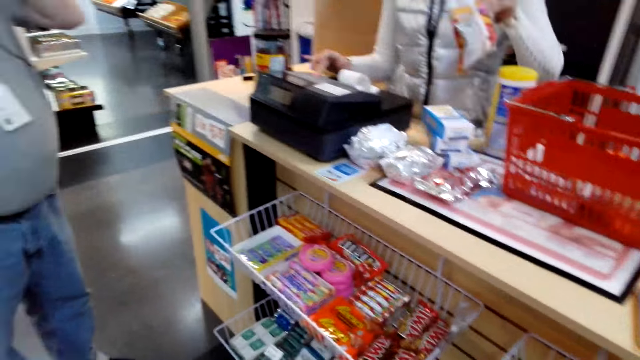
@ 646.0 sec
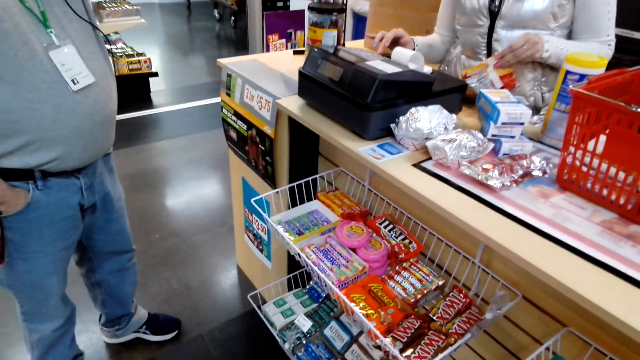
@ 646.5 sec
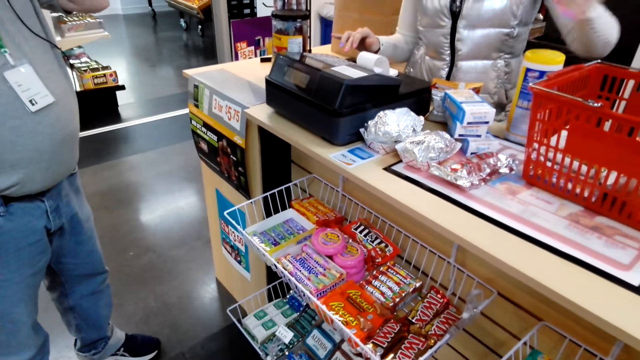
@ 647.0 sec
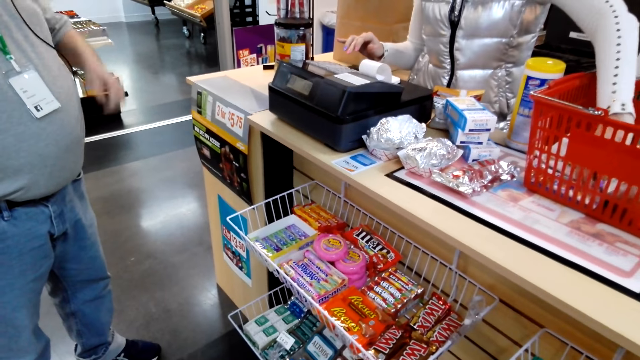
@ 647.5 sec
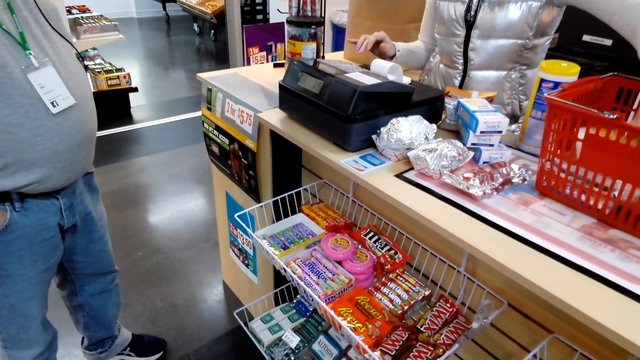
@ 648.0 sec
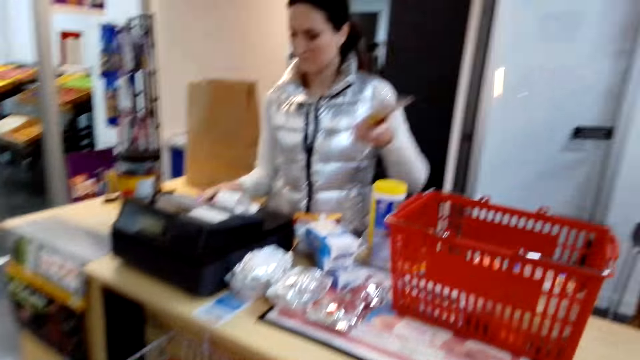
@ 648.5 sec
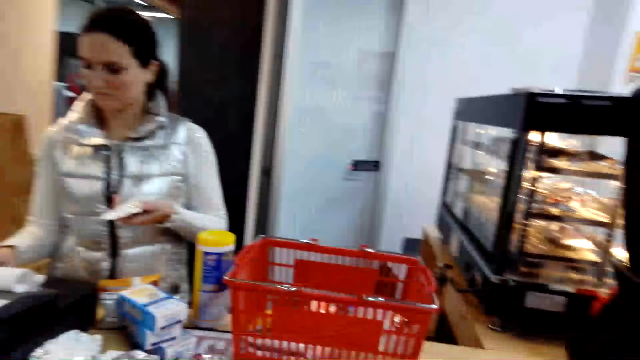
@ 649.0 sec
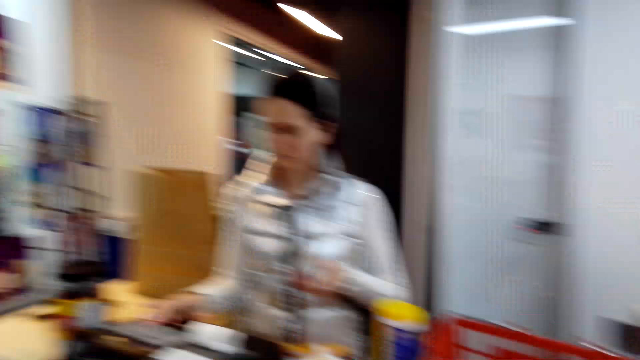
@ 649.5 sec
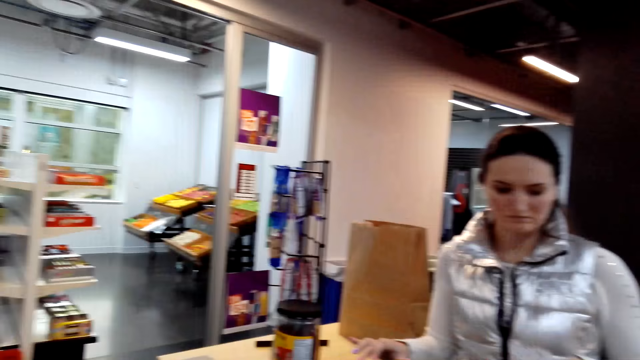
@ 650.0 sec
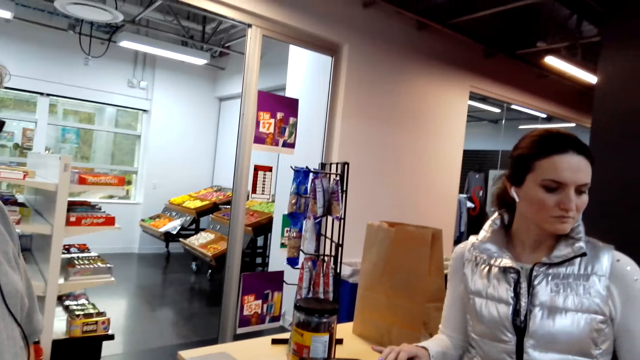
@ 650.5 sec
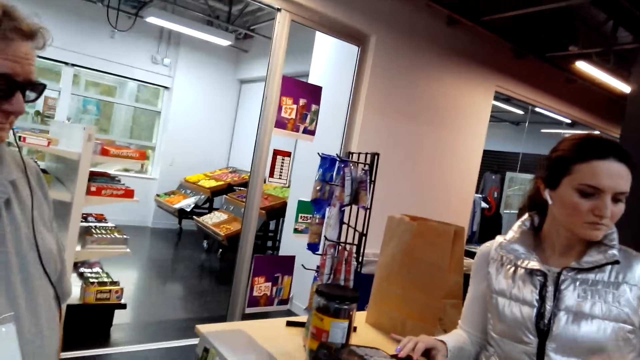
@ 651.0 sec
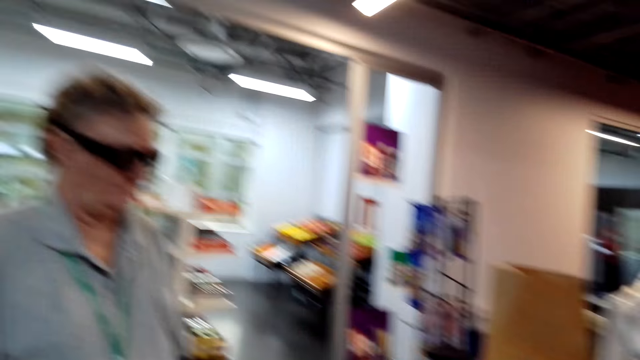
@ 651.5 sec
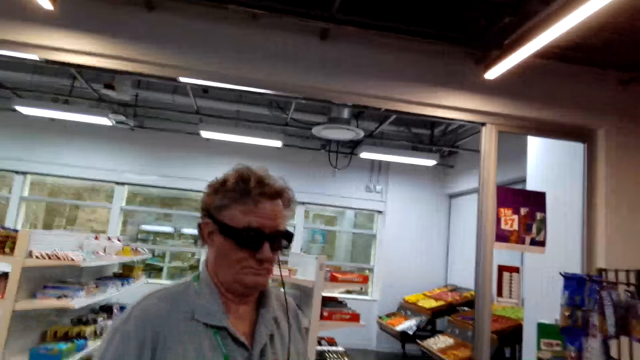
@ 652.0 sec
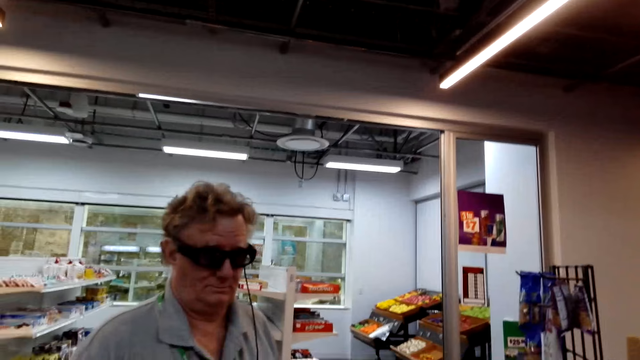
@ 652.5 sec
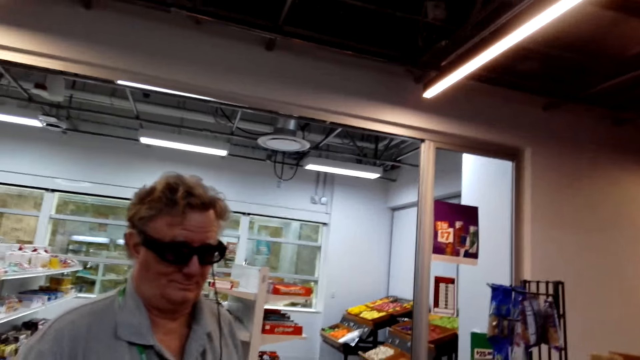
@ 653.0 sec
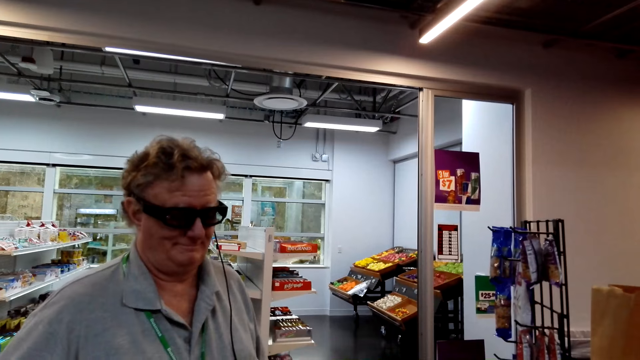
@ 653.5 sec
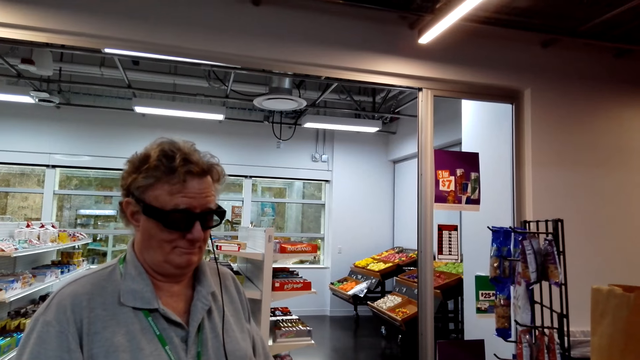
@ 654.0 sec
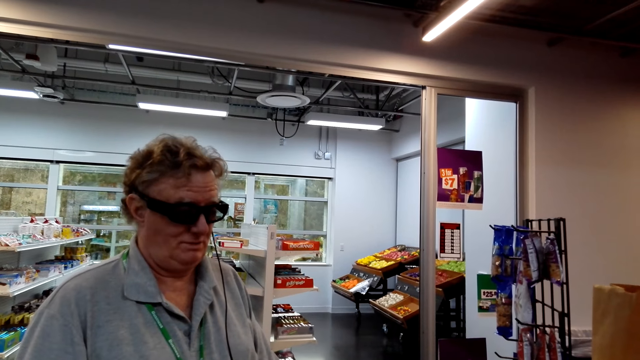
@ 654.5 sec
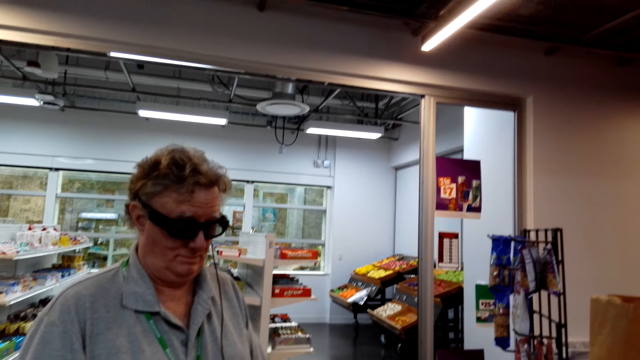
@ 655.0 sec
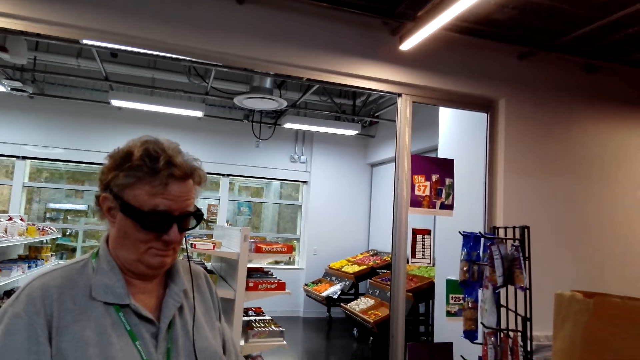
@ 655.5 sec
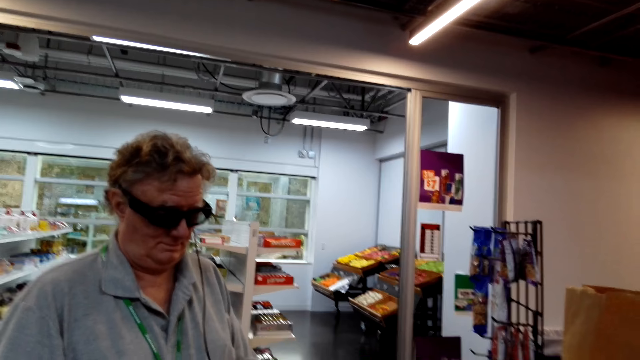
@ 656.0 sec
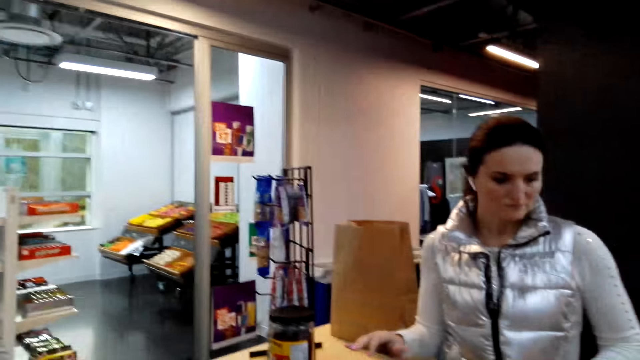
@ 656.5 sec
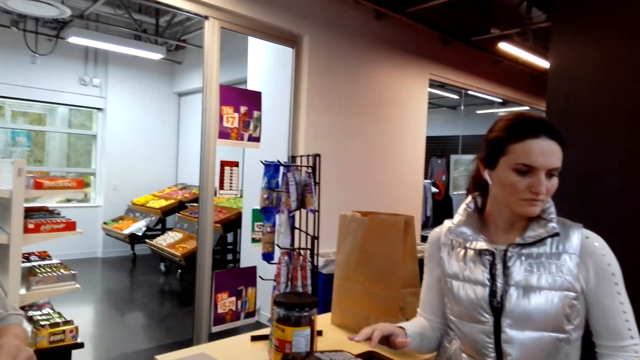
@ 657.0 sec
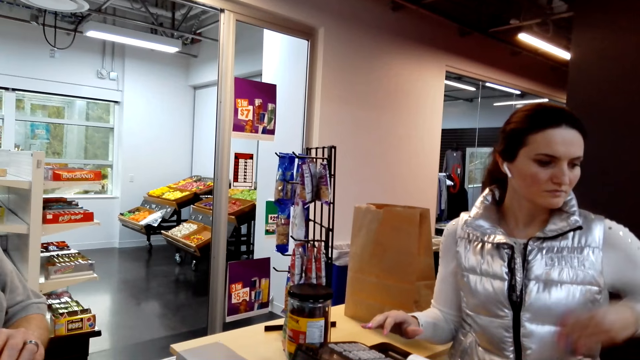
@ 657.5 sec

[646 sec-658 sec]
The woman keys in items in the cash register. The woman picks up the good. The woman keys in items in the cash register again. The woman picks up the good. The camera wearer speaks to a person. The man stands at the counter.

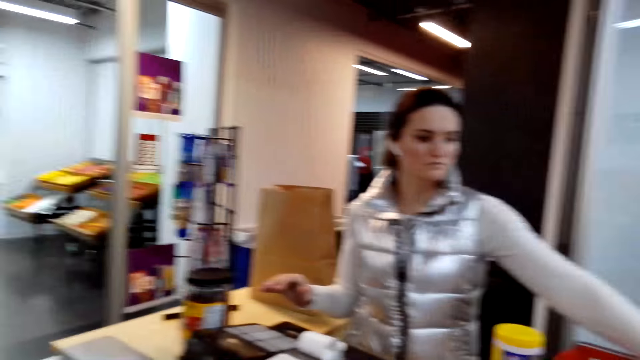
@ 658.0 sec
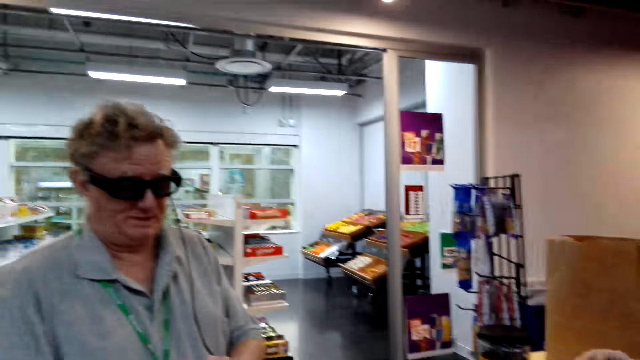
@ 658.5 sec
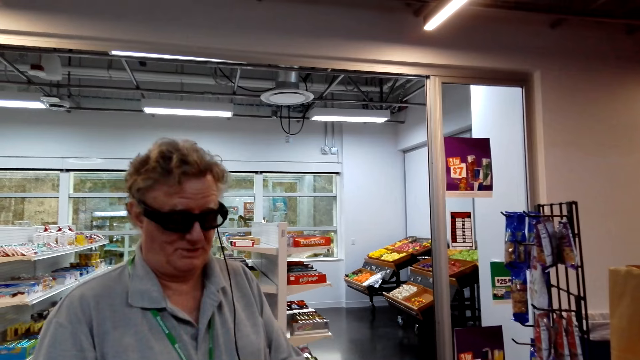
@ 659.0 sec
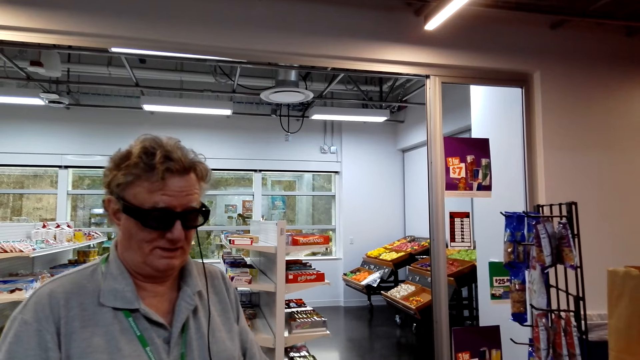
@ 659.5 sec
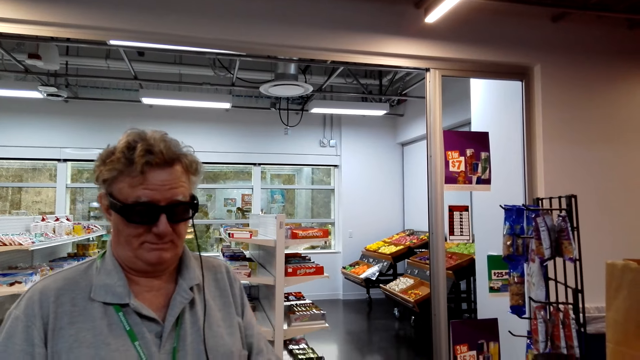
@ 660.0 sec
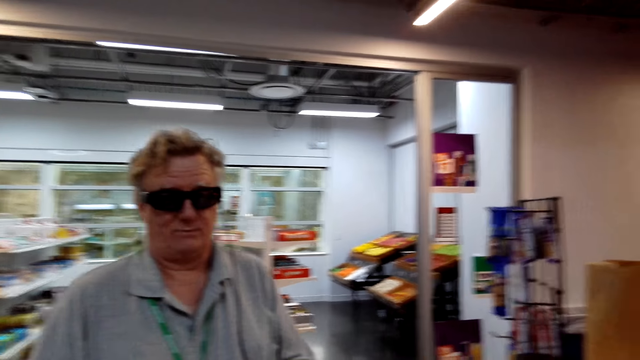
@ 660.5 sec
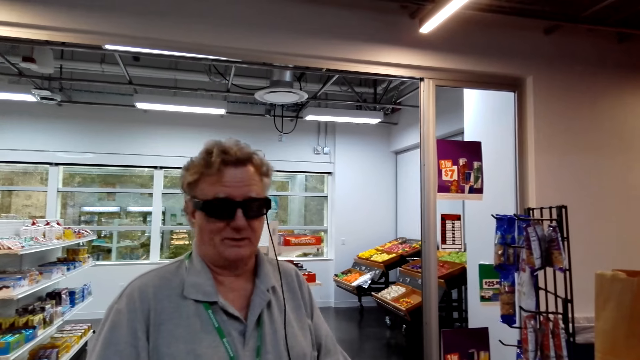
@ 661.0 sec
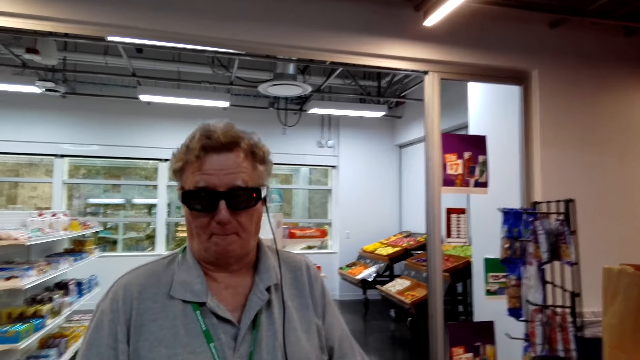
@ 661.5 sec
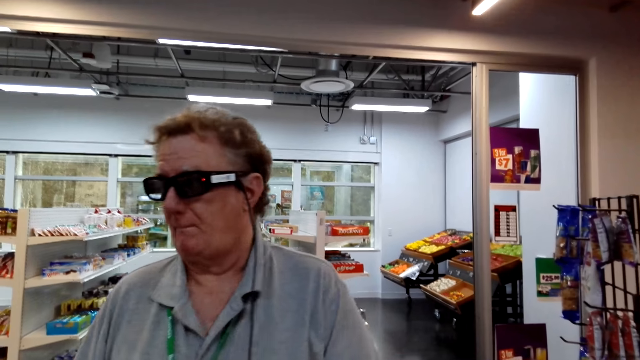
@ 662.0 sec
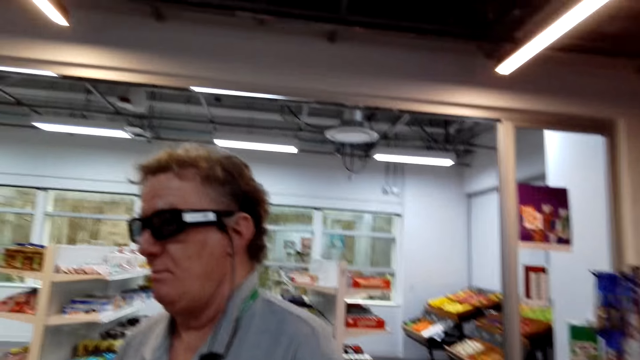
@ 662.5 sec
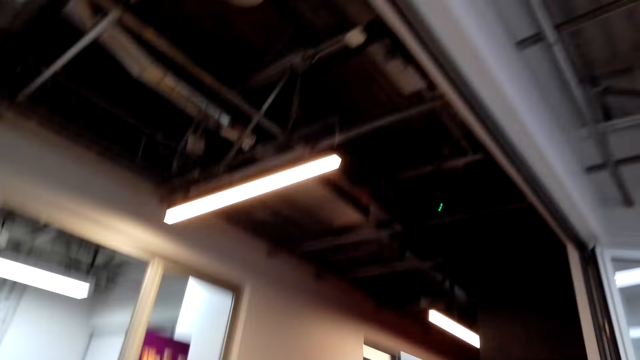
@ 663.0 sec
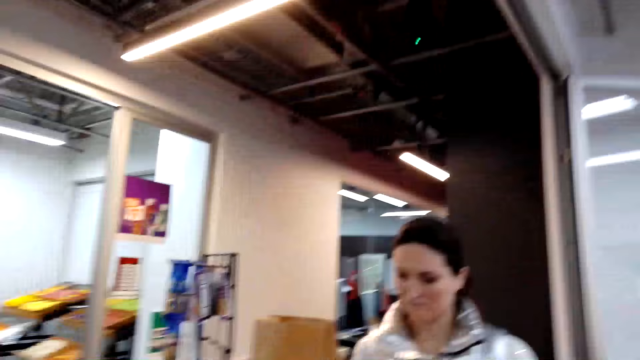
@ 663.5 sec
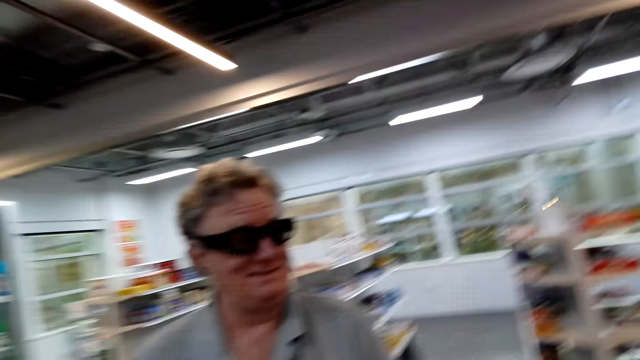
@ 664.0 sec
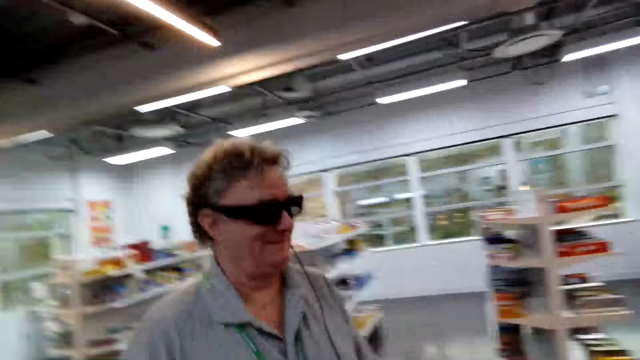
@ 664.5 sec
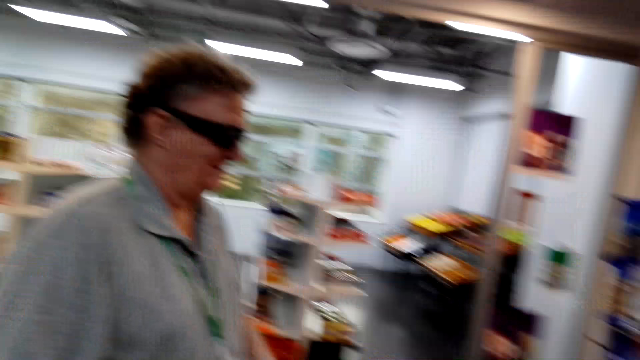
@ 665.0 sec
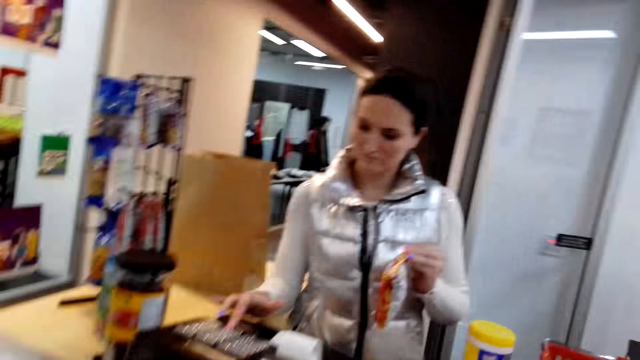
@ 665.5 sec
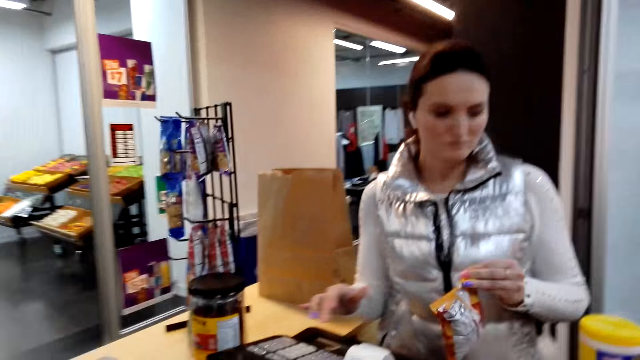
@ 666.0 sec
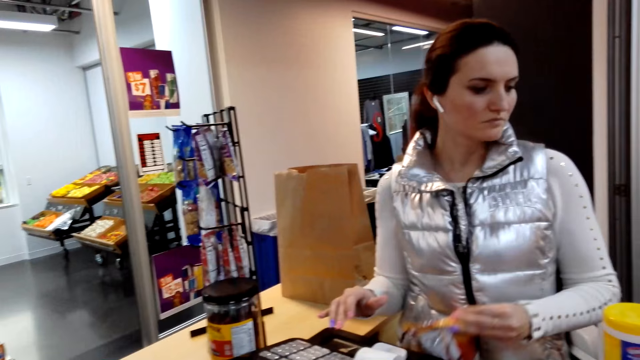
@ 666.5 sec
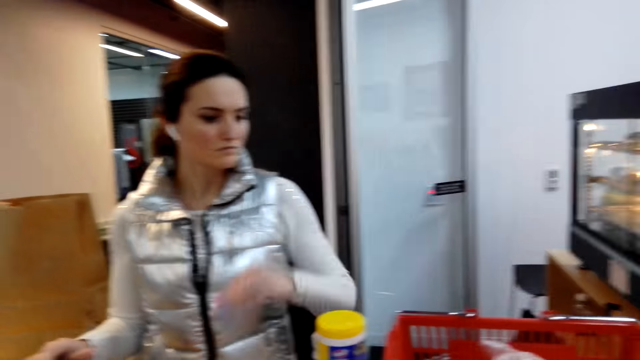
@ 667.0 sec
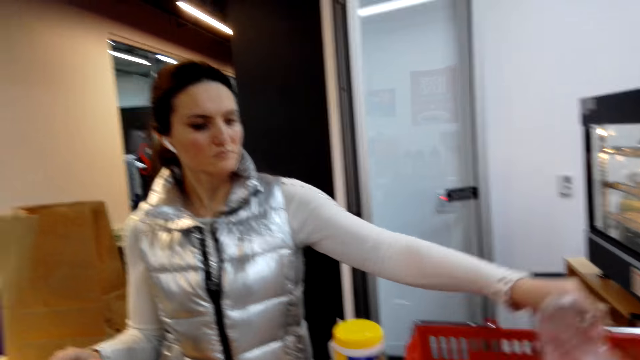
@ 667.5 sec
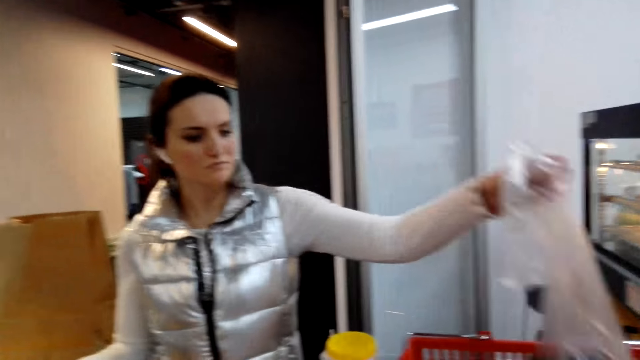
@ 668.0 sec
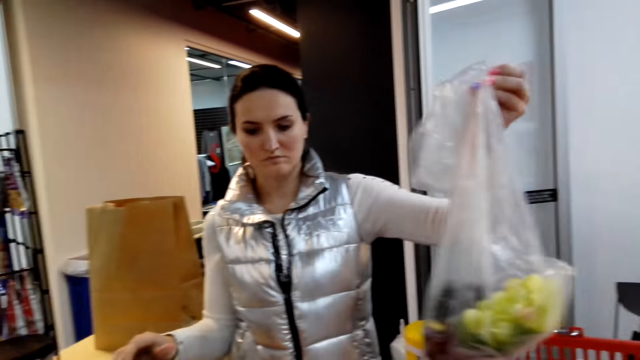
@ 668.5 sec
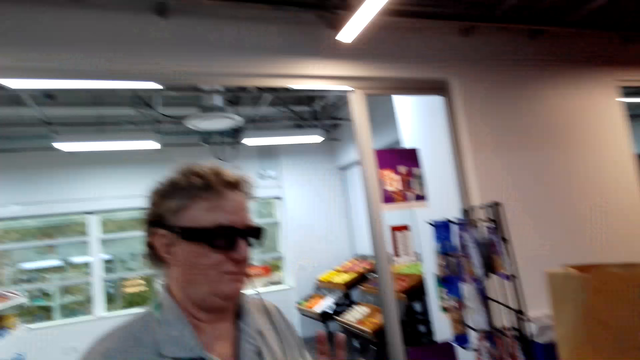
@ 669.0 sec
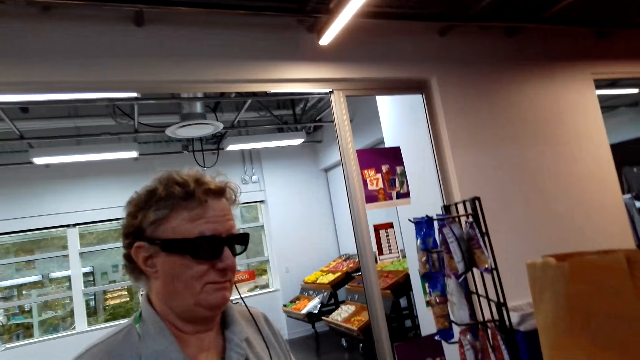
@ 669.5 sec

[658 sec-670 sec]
The person speaks to the camera wearer. The person turns. The woman keys in items in the cash register. The woman keys in items in the cash register again. The woman picks an item from the shopping basket. The camera wearer looks around.
